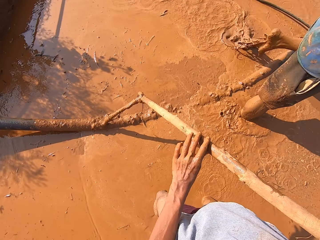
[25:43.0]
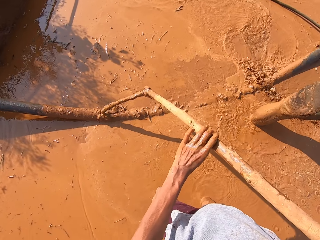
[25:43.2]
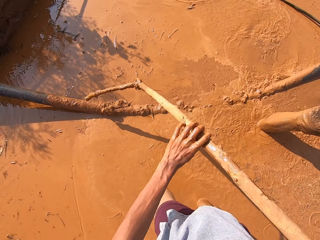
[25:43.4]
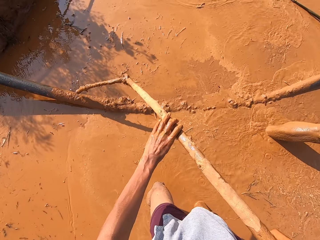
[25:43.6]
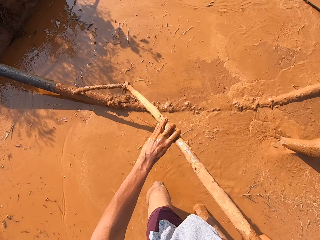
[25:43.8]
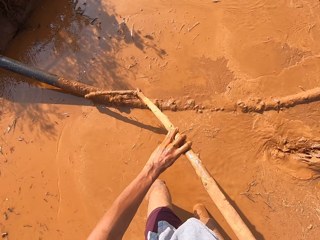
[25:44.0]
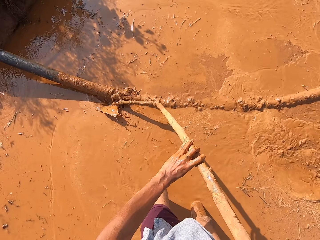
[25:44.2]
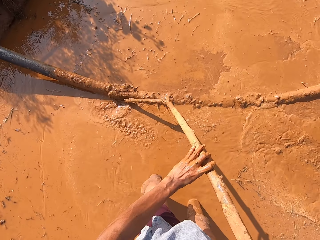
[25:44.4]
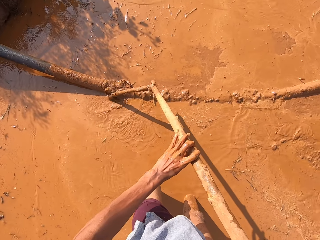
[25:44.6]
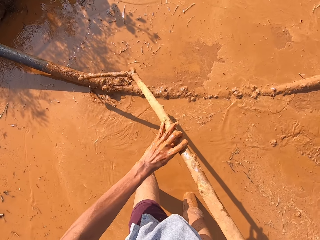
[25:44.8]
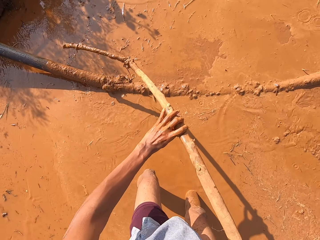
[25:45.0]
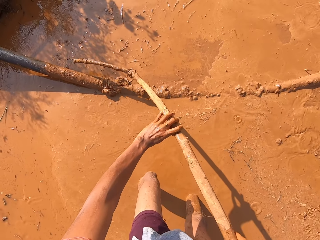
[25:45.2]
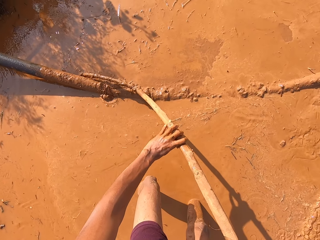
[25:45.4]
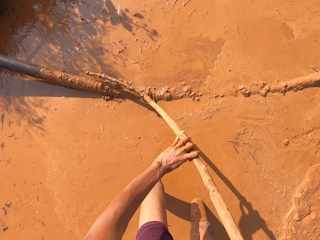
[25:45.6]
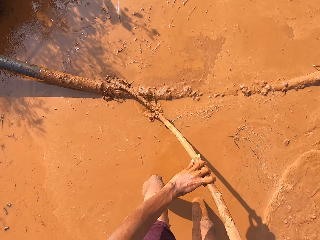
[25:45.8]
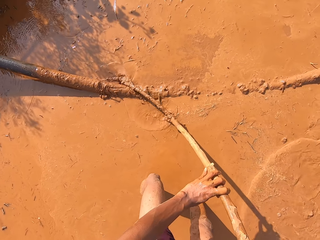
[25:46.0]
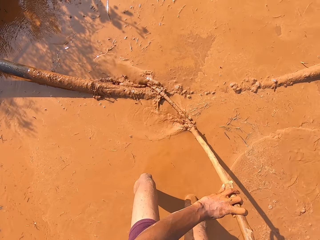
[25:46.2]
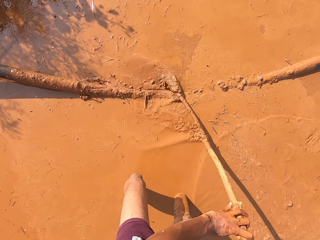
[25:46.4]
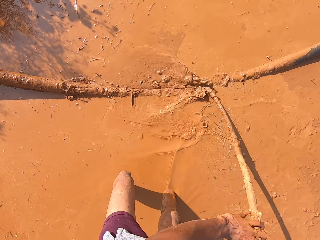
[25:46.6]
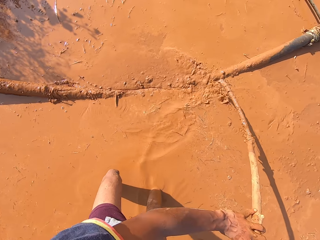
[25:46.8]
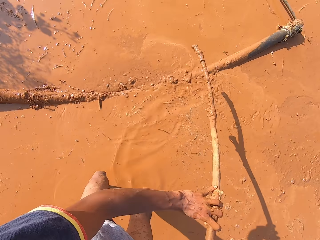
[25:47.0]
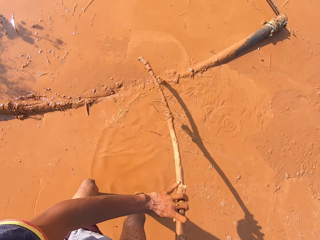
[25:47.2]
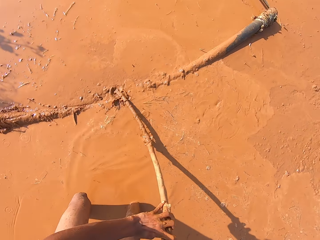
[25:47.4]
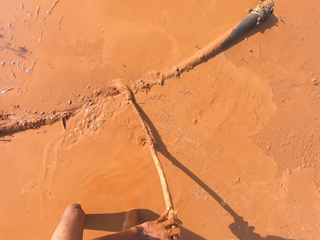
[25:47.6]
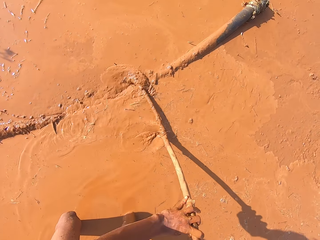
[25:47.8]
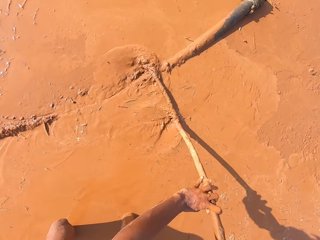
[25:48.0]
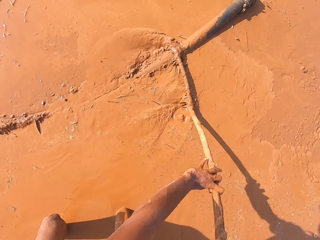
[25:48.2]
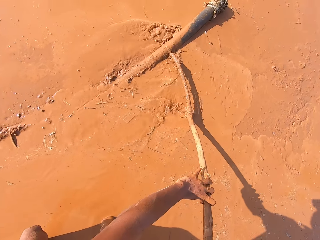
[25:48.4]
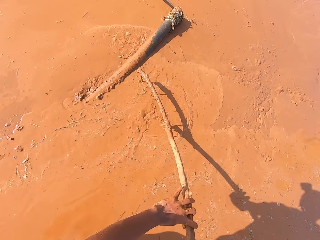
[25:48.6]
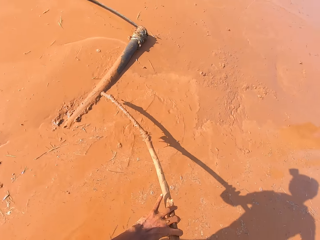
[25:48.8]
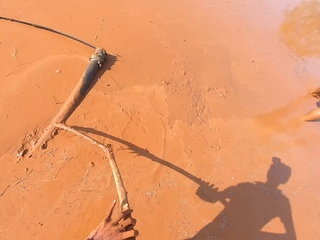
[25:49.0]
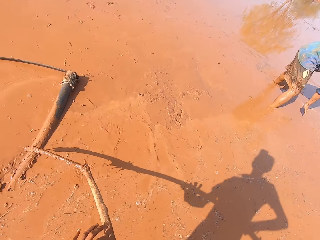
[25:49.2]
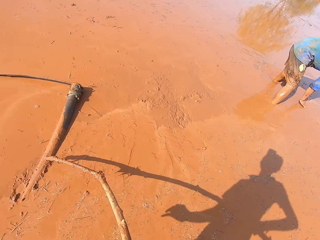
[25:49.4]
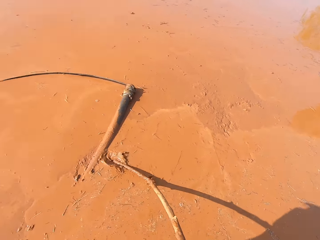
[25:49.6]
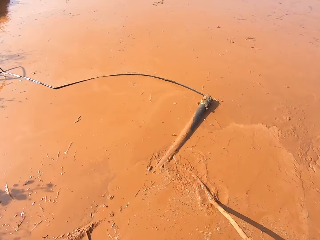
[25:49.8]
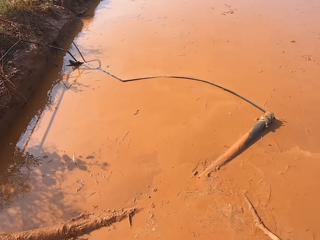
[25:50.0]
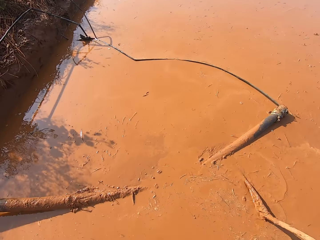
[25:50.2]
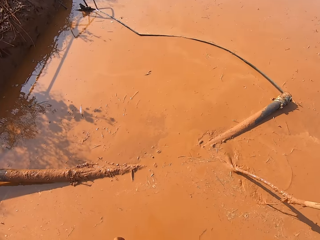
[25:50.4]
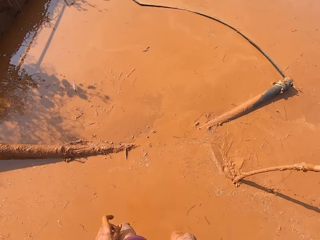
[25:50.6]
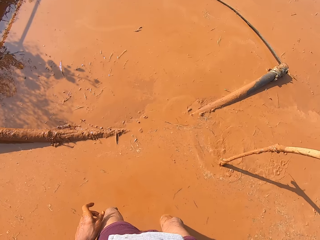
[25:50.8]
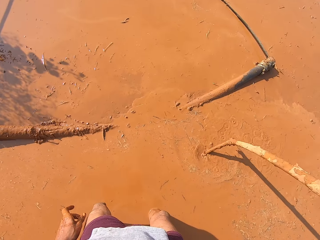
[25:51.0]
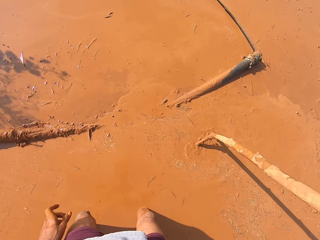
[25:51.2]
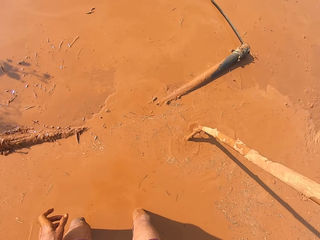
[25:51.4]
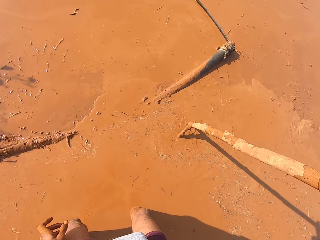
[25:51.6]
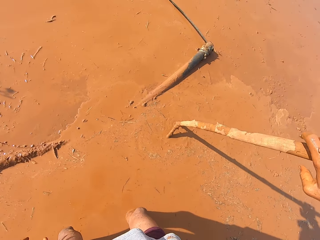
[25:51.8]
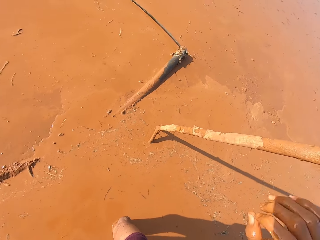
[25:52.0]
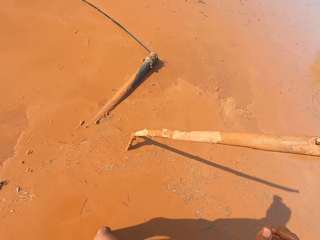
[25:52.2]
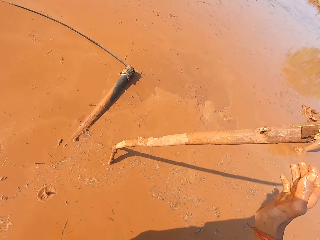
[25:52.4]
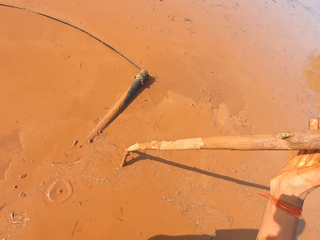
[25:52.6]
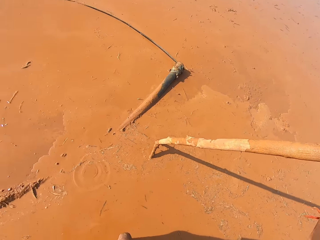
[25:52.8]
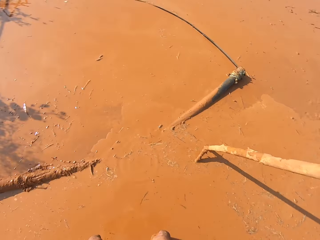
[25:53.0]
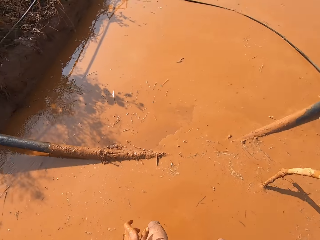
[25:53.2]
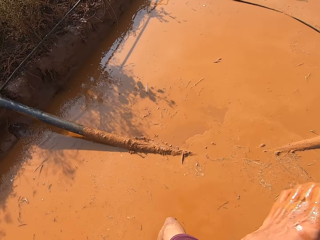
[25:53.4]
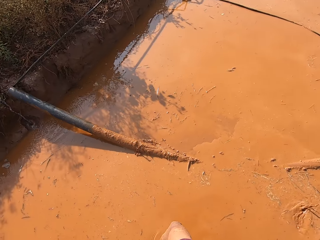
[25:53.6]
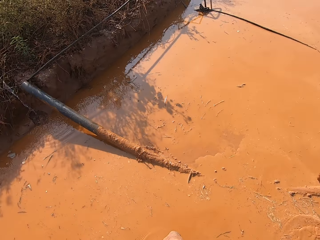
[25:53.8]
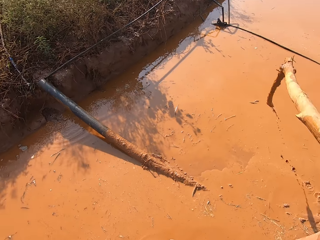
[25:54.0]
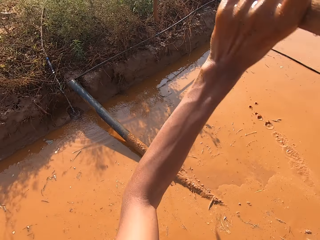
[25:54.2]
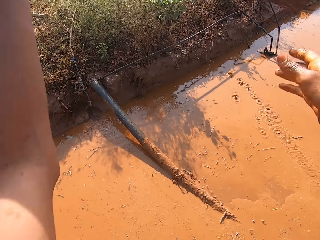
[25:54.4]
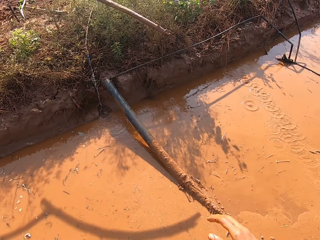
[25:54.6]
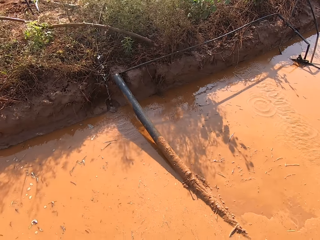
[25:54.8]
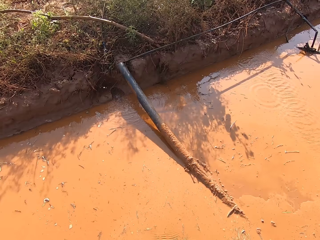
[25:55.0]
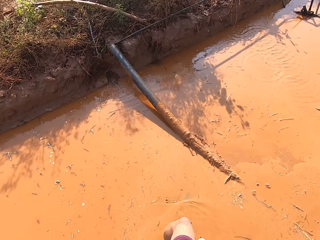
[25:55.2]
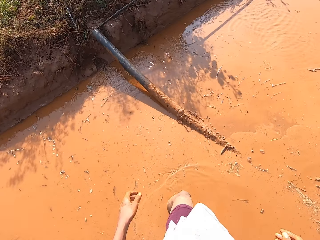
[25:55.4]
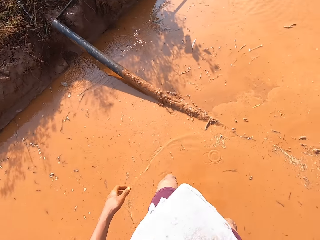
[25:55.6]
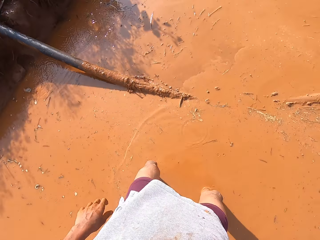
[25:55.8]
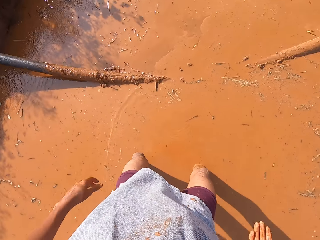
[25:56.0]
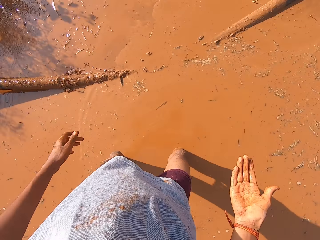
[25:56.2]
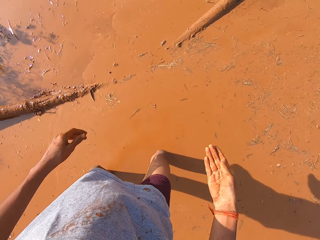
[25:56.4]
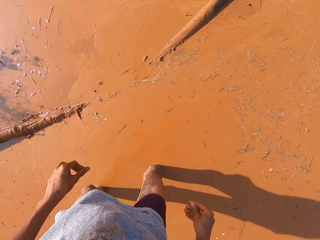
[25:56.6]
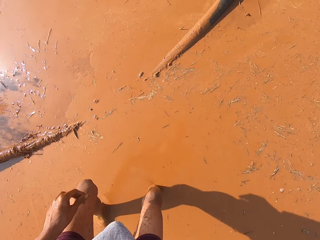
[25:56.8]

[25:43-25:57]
The camera wearer removes the stick from the pipe. He removes mold from the pipe. He stands the stick aside. He holds the stick with the right hand. He throws the stick on the ground with his hands.

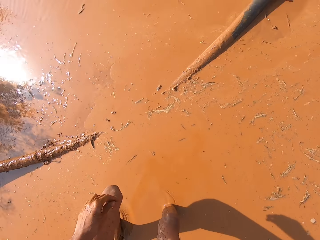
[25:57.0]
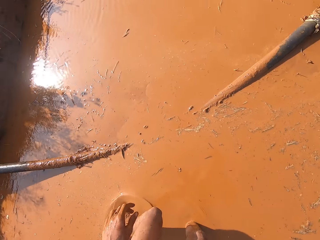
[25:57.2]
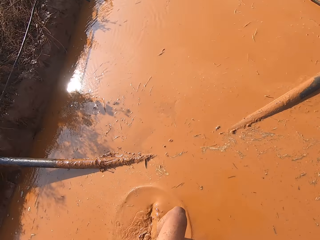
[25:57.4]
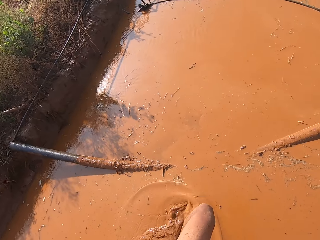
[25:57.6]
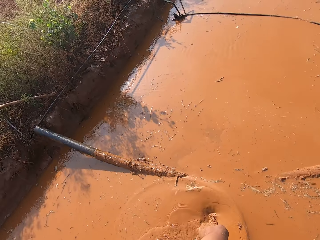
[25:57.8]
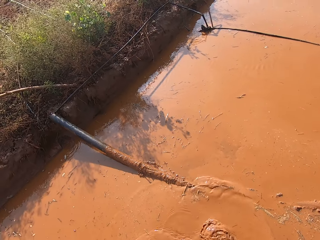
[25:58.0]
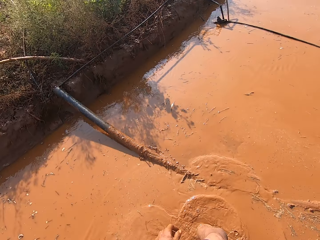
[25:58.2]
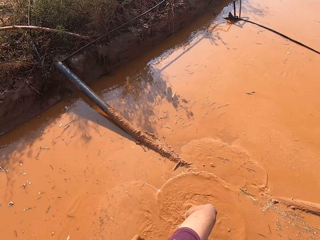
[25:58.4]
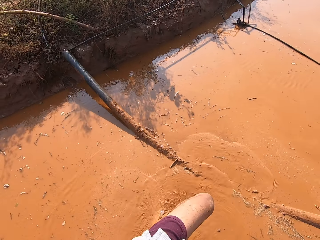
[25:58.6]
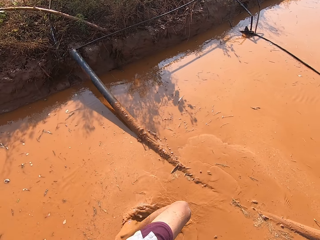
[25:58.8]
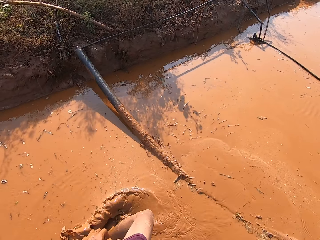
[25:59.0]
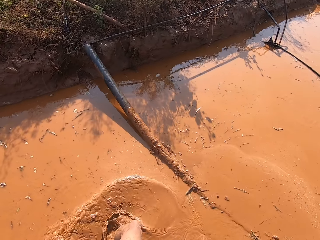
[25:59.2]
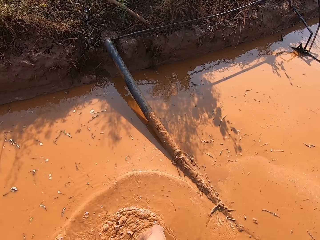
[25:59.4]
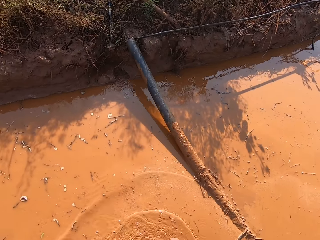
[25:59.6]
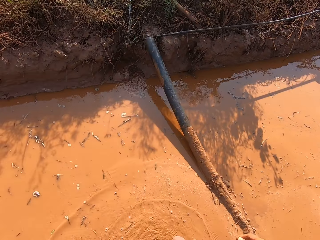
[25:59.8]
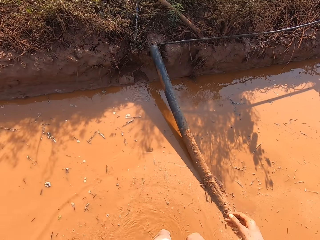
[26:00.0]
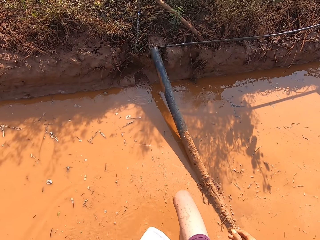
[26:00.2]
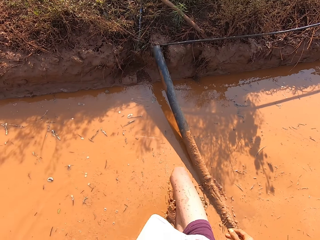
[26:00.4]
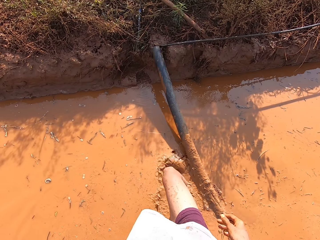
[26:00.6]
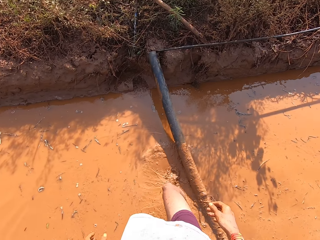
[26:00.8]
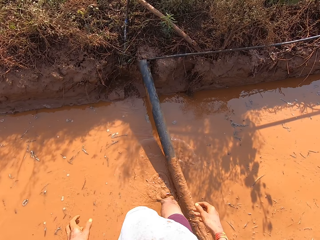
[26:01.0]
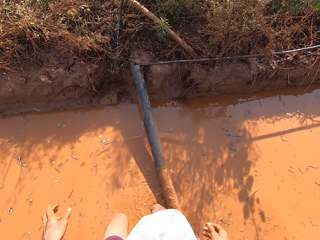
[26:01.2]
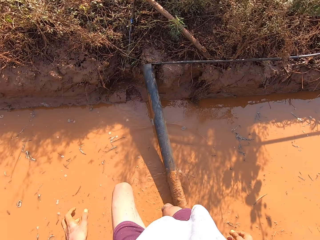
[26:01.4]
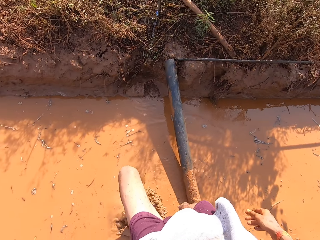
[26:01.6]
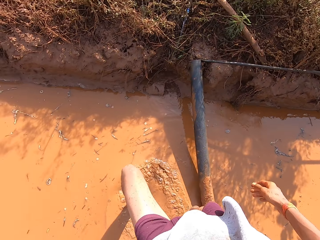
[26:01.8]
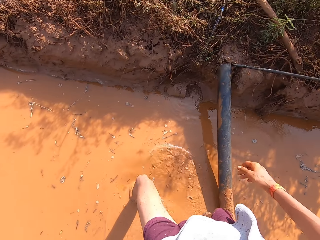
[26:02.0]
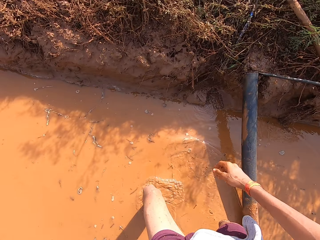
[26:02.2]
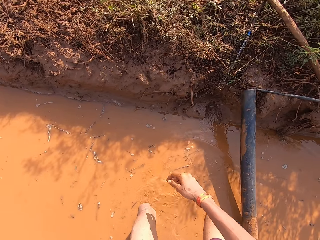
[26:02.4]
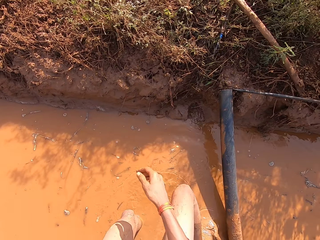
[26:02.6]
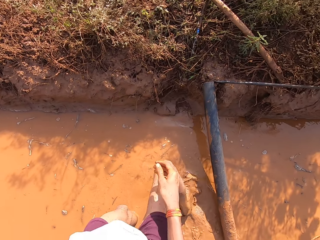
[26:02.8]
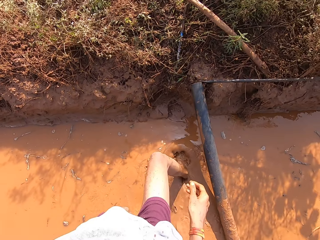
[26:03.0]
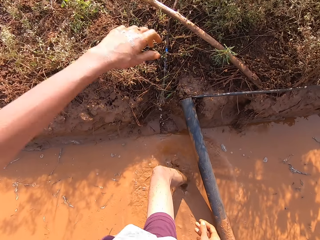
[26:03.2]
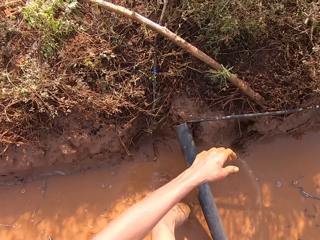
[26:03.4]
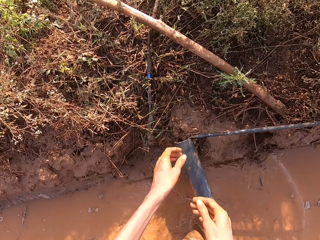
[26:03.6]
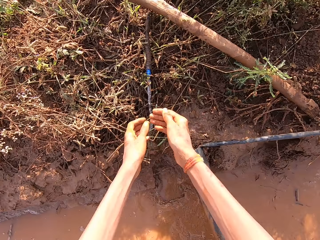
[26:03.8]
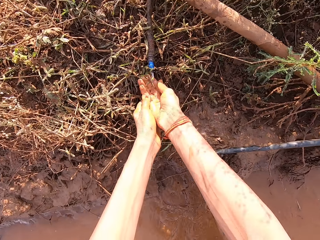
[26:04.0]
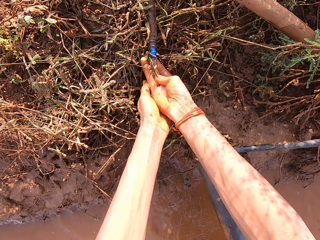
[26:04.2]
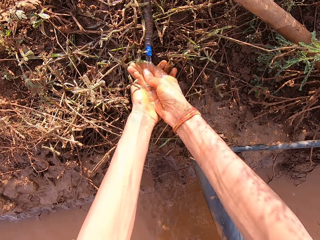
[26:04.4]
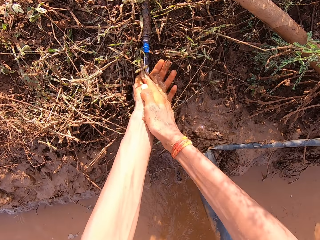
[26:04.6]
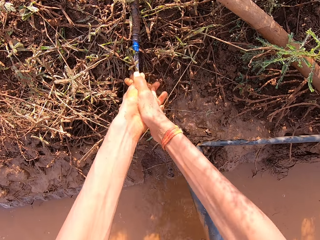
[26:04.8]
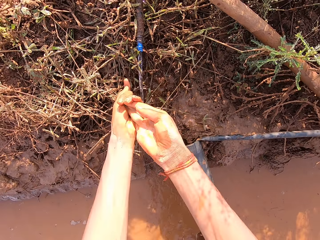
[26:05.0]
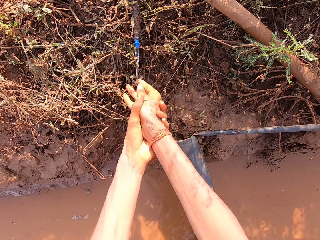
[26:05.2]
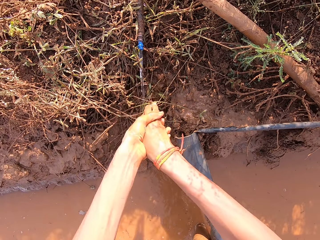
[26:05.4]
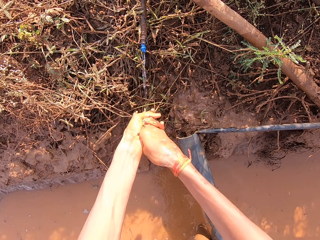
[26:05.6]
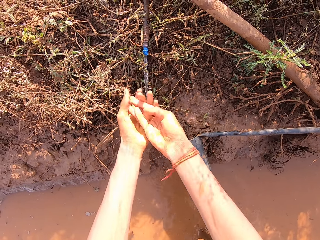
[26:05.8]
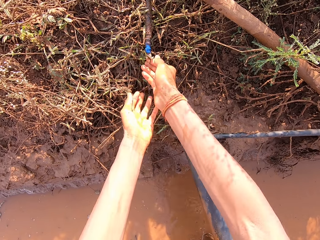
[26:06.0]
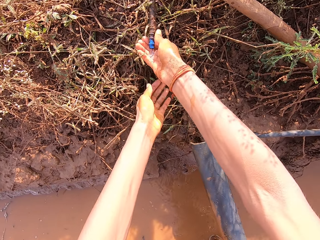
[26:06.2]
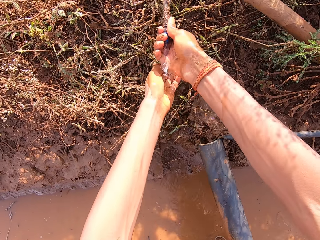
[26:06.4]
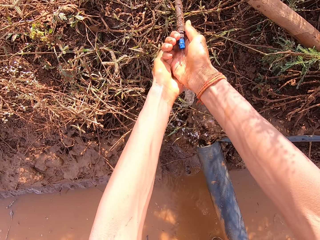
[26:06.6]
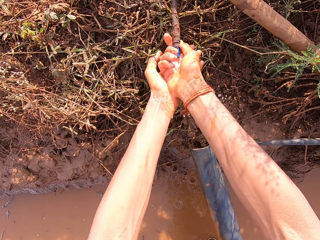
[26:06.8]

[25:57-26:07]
The camera wearer walks toward the pavement. He washes his hands with water from a running pipe.
